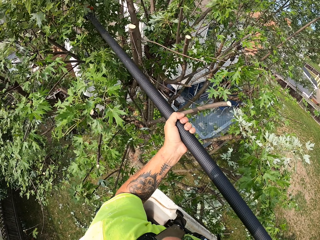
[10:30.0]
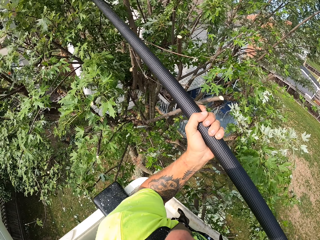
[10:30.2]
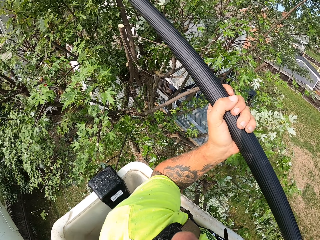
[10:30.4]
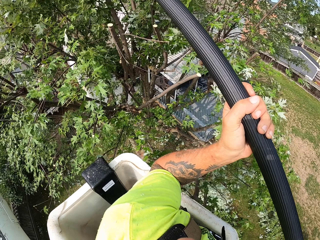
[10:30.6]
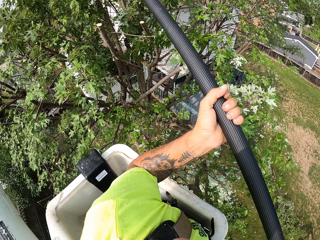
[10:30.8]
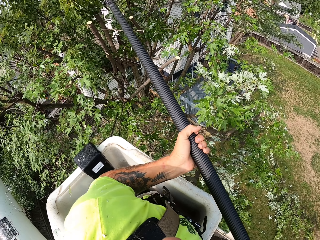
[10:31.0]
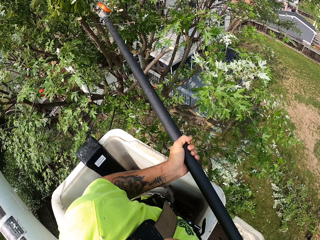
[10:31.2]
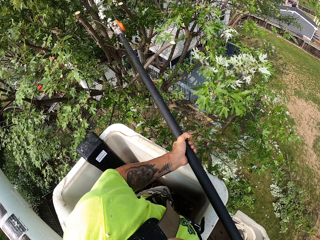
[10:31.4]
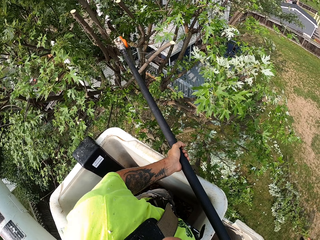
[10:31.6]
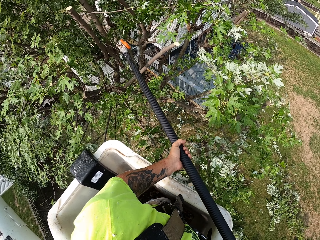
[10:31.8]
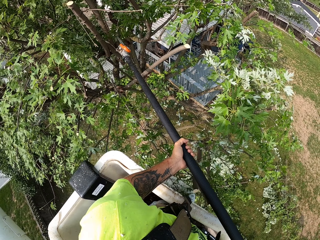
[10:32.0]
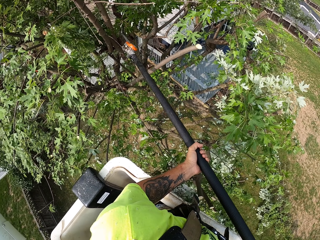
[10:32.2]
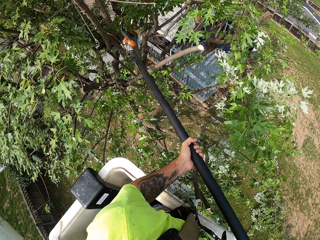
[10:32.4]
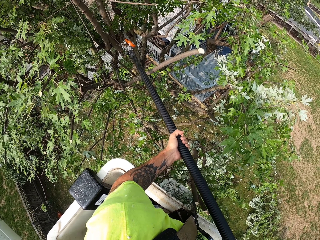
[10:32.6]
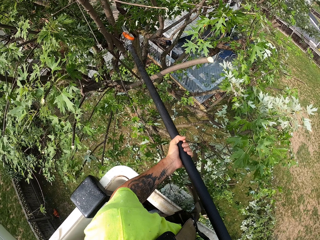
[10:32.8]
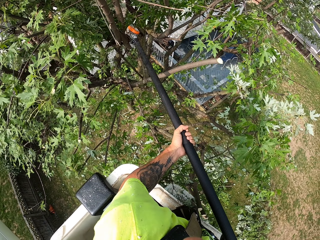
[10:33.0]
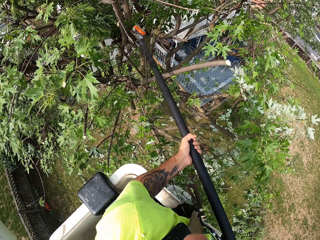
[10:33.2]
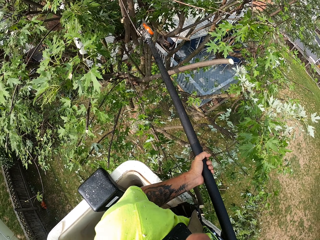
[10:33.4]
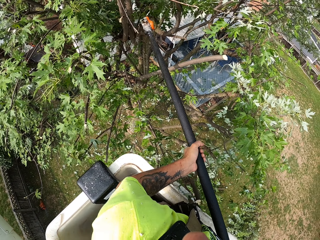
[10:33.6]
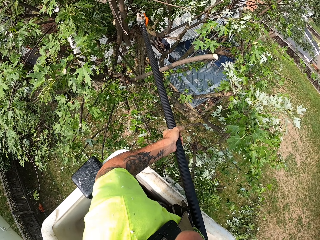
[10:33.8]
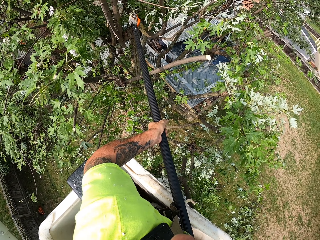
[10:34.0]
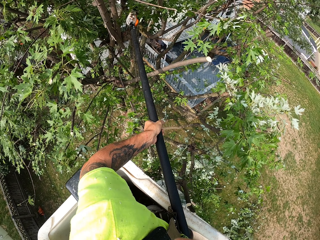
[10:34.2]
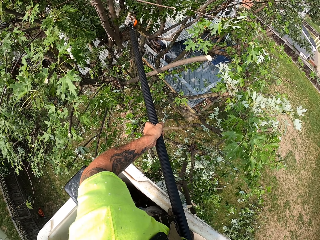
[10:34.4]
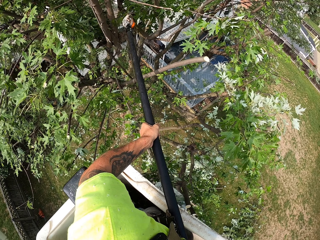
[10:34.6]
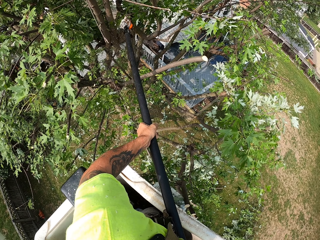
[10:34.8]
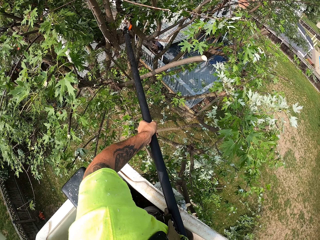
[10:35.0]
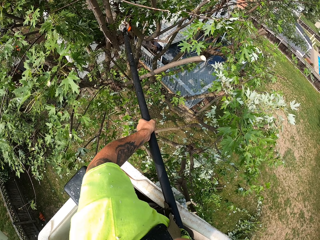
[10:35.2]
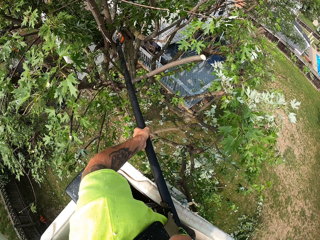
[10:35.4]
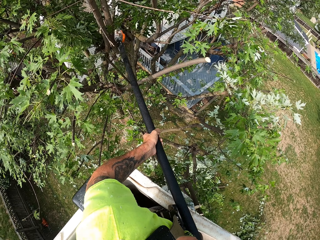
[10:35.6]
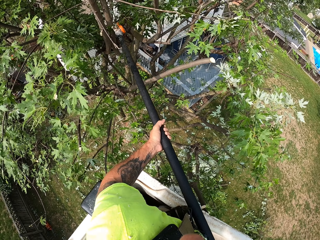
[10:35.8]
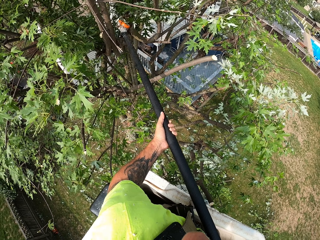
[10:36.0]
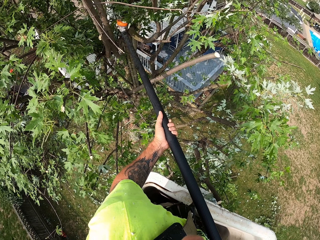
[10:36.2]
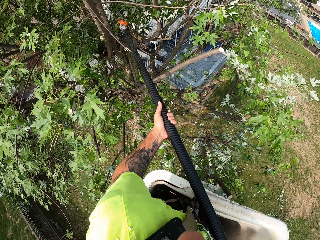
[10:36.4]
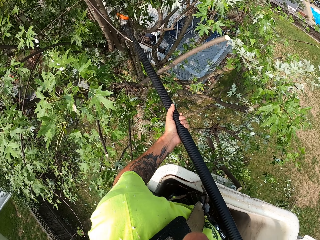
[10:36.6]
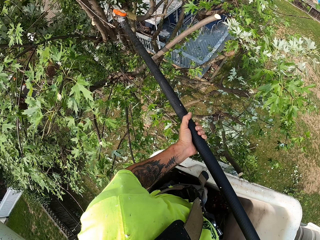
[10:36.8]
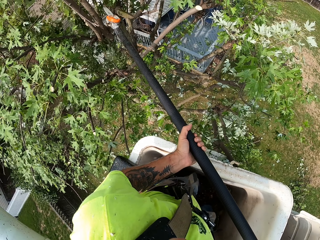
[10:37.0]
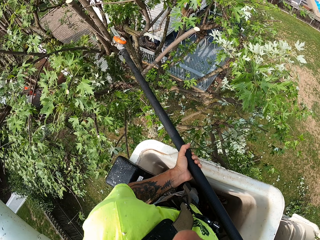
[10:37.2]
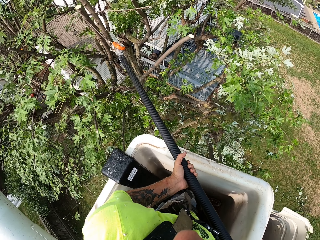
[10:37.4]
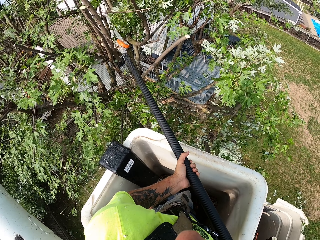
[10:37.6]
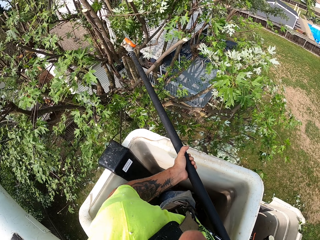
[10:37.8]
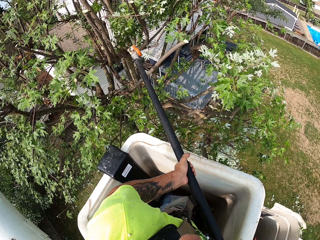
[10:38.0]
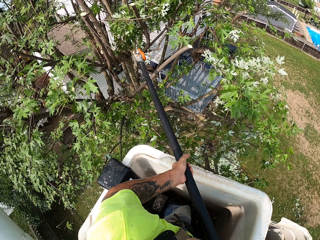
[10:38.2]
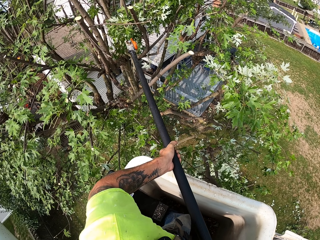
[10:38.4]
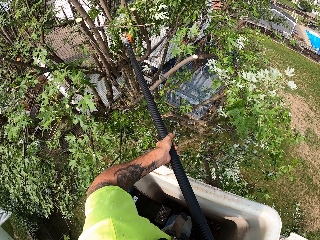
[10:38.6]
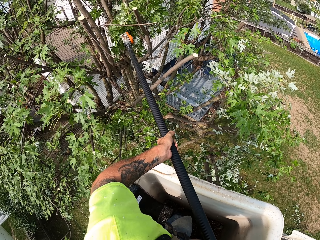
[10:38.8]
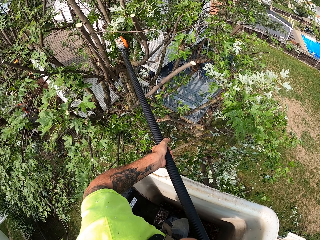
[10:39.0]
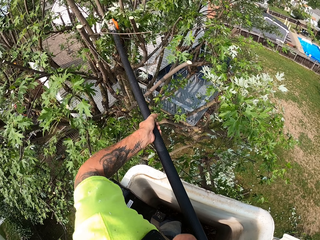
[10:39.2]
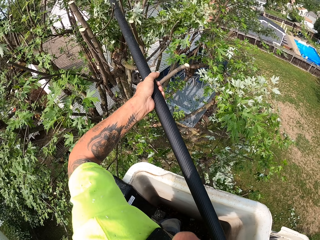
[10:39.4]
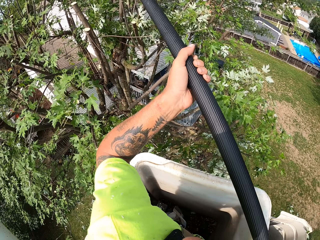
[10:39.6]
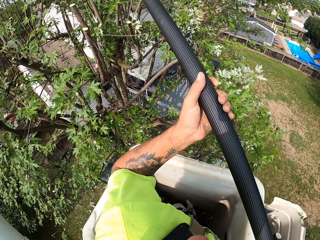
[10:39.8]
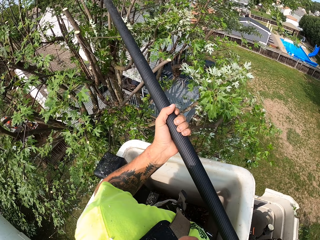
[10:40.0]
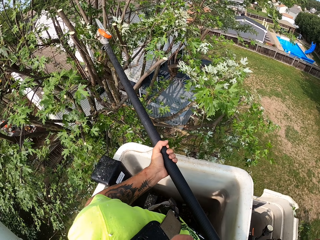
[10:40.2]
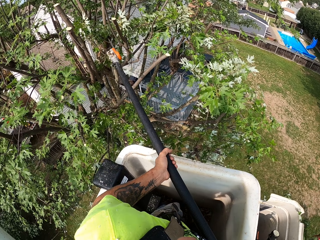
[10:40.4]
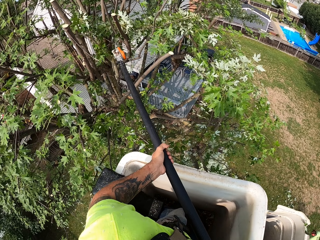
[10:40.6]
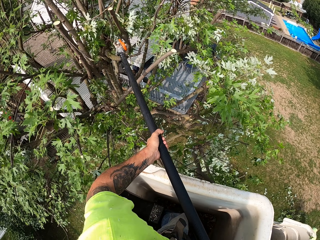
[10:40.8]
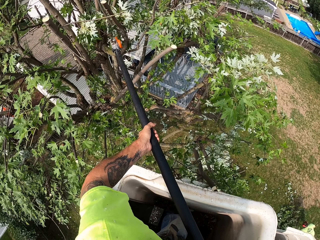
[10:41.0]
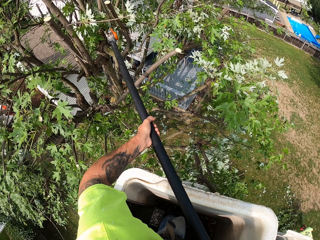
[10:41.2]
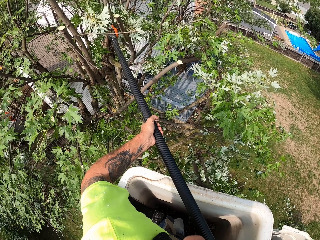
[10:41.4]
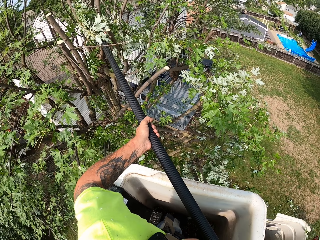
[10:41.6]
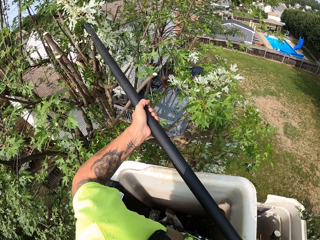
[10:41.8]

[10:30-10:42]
The camera wearer cuts the tree branches with the cutting saw.

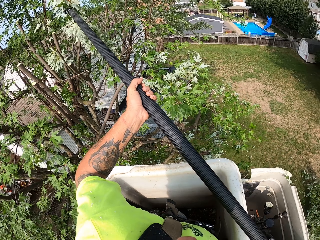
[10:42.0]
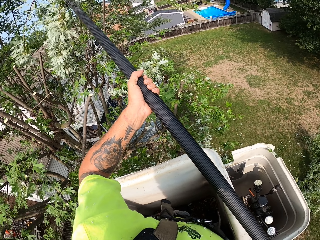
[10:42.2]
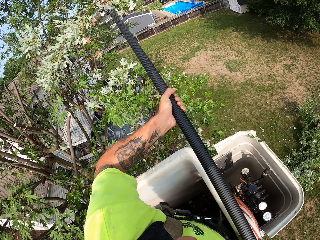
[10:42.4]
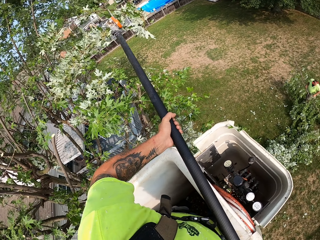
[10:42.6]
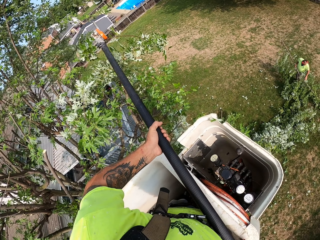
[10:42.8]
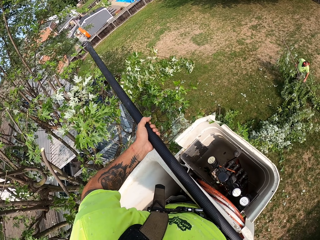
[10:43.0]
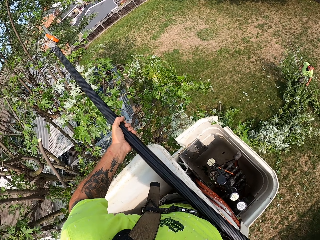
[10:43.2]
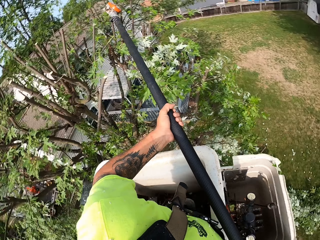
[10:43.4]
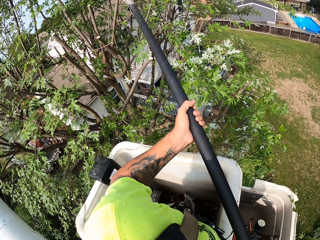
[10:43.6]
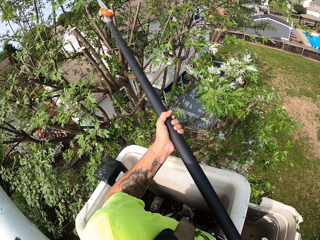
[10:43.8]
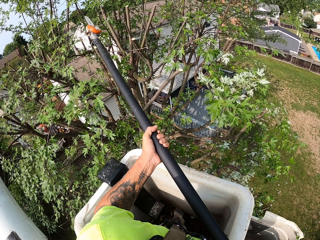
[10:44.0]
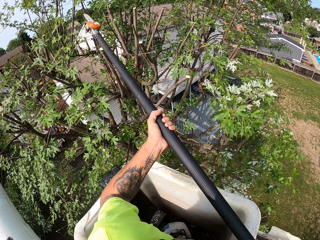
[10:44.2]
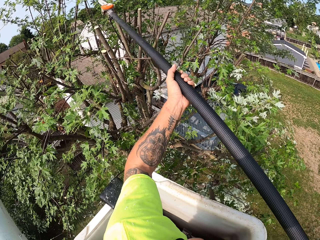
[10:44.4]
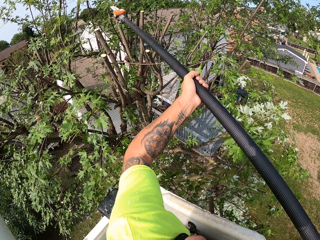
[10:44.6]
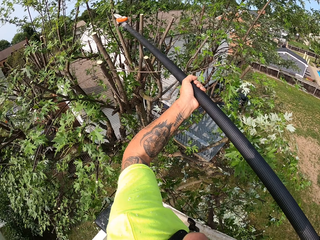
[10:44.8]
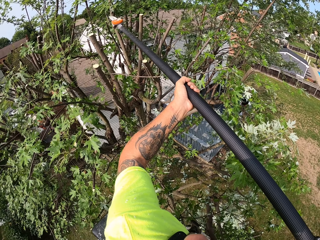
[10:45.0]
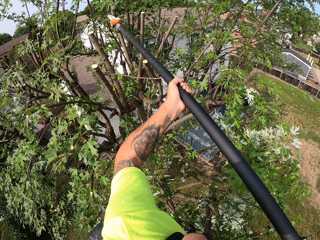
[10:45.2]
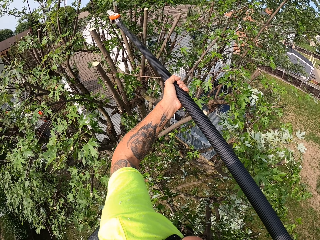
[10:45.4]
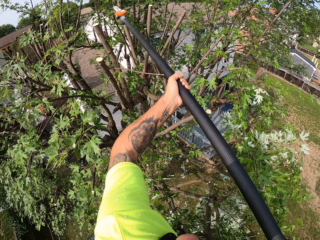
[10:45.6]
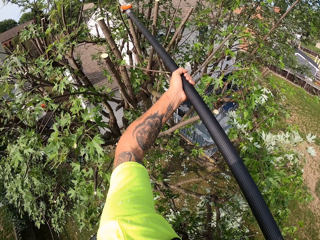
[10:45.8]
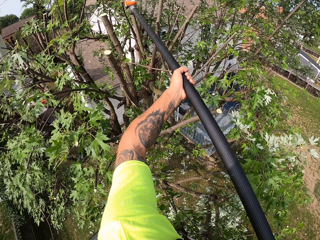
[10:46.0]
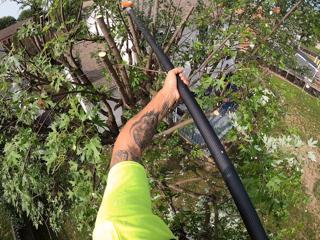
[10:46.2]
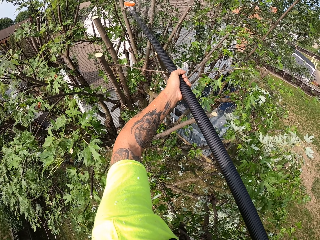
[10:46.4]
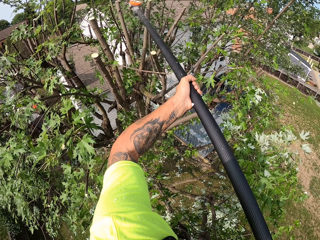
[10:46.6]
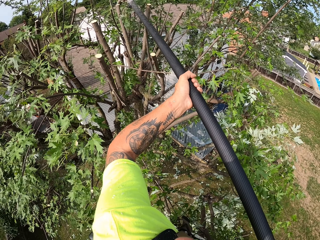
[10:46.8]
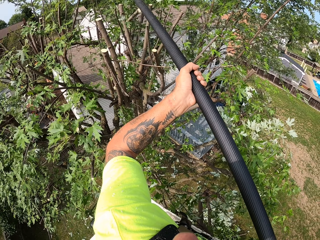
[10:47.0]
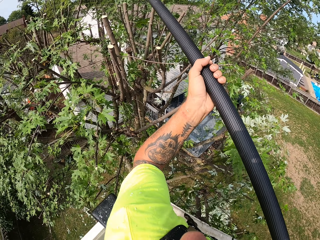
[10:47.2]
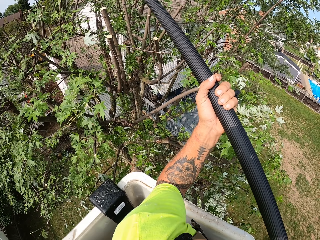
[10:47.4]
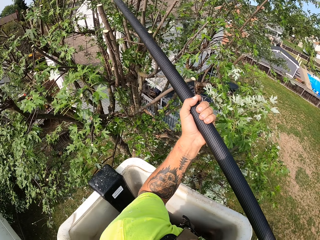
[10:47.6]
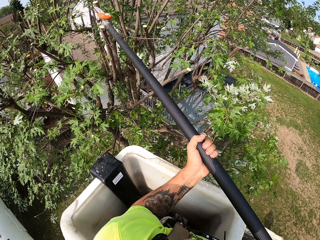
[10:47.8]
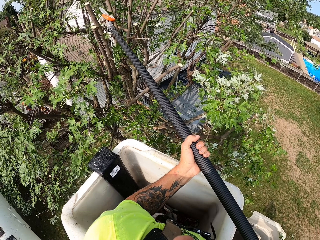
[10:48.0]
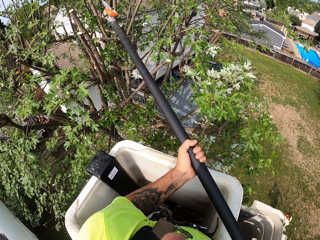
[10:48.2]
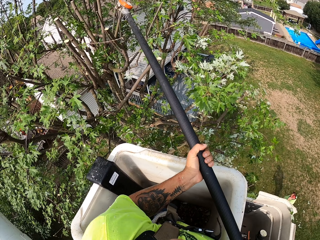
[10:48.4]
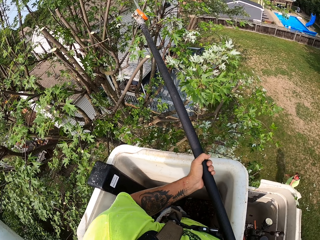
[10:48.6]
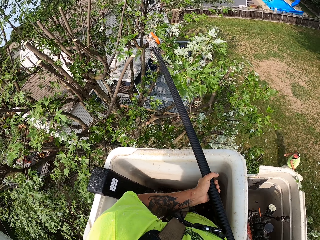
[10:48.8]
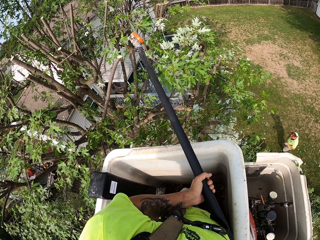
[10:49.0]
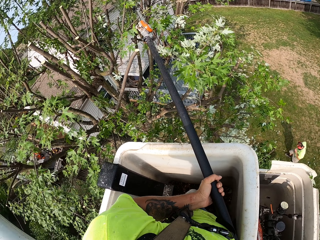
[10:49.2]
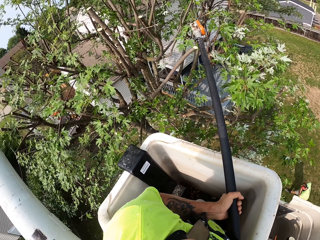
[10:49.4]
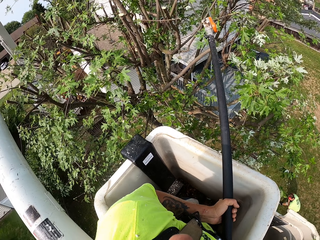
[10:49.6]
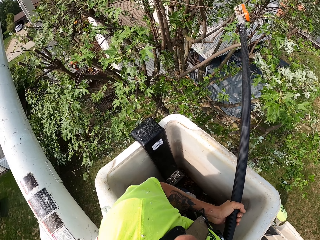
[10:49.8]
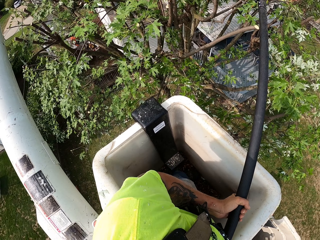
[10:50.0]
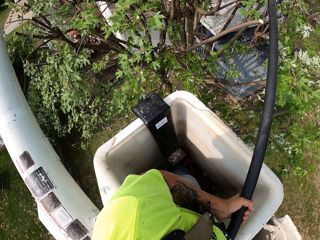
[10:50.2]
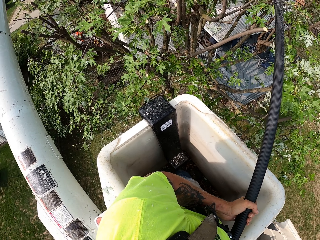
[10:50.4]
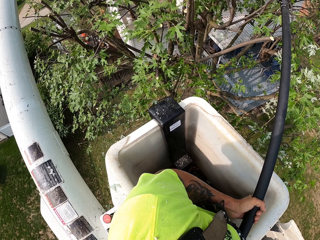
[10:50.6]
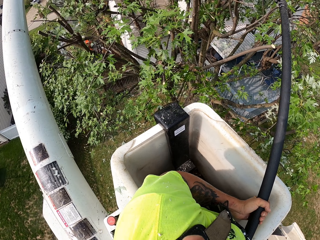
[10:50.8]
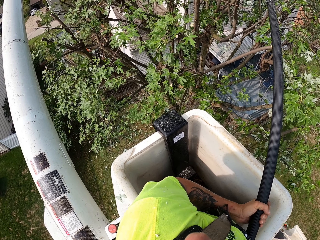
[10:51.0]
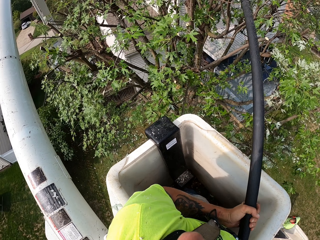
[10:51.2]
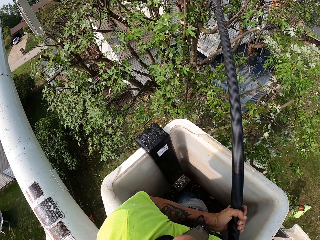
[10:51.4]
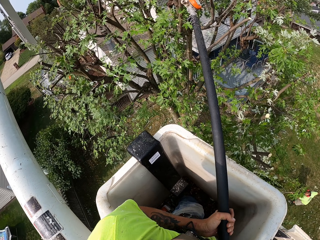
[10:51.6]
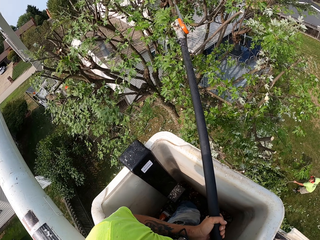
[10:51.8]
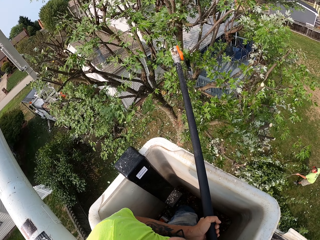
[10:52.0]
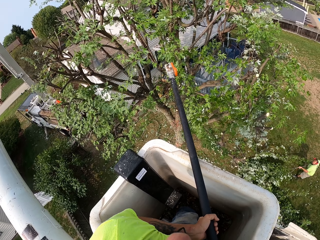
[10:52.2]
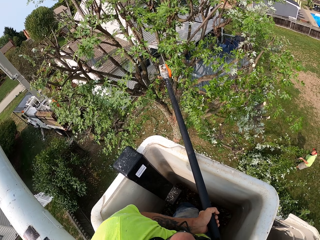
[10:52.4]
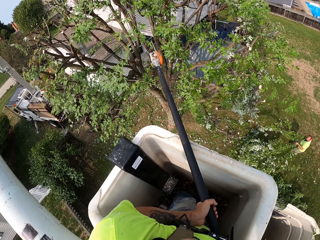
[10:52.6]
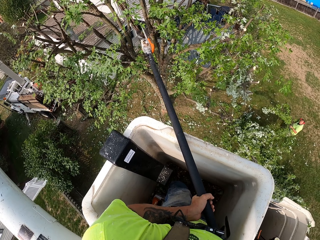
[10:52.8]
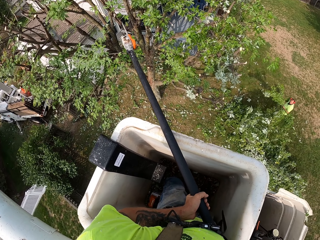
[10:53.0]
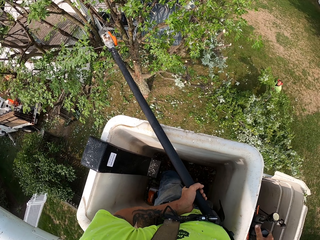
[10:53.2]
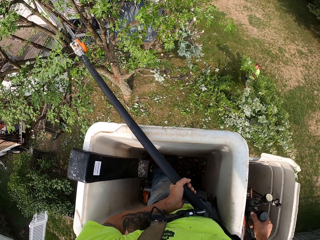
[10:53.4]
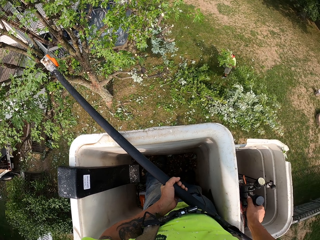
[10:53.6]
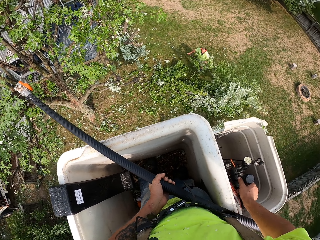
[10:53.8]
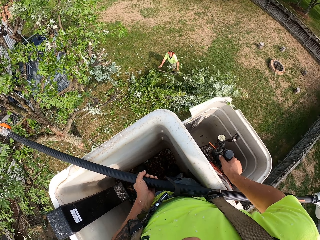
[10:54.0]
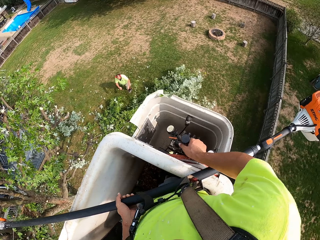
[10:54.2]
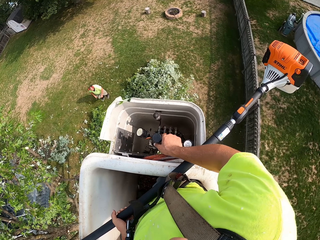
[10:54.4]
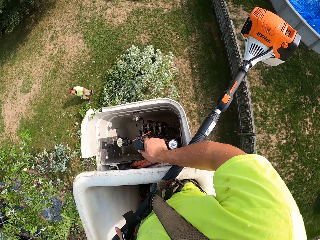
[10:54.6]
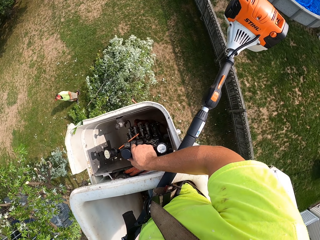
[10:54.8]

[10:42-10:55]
The camera wearer operates the handles of a crane with his right hand. A man collects the tree branches on the ground.
